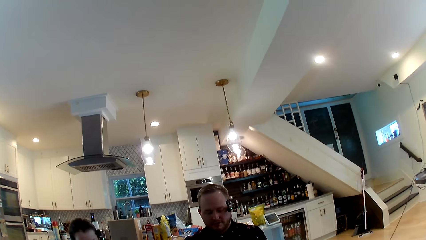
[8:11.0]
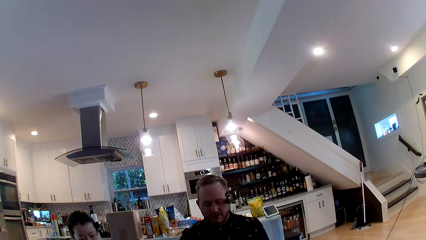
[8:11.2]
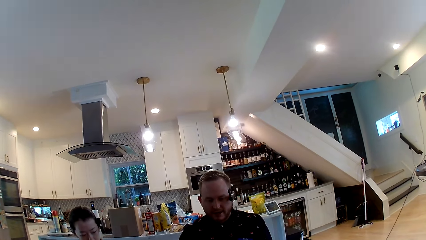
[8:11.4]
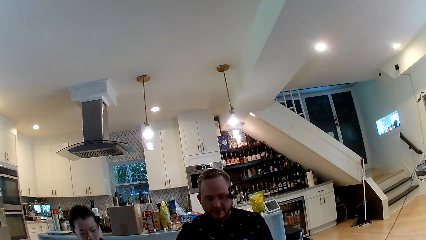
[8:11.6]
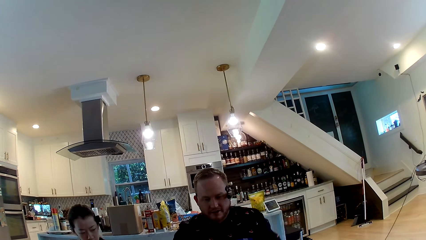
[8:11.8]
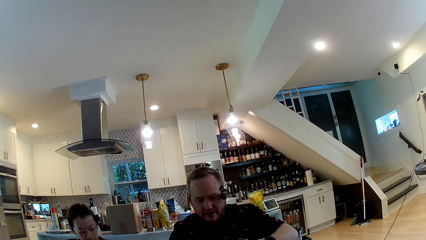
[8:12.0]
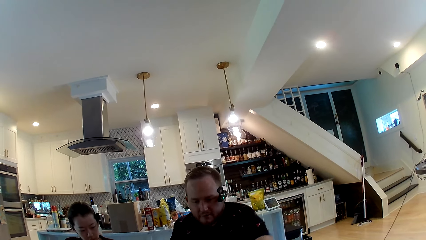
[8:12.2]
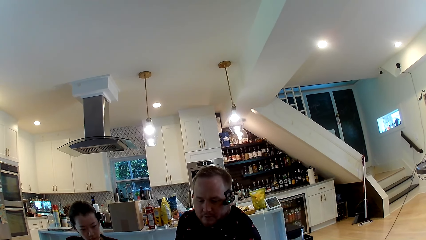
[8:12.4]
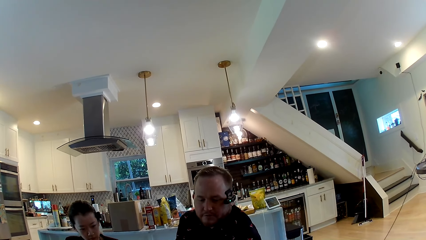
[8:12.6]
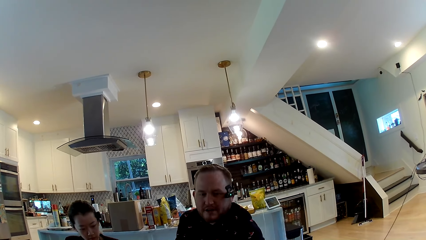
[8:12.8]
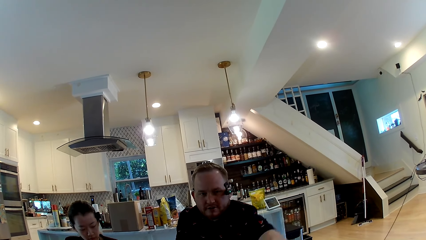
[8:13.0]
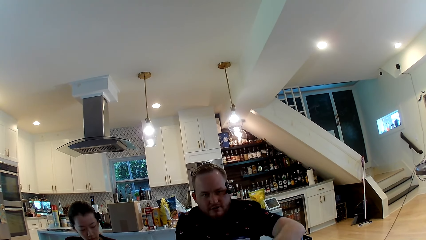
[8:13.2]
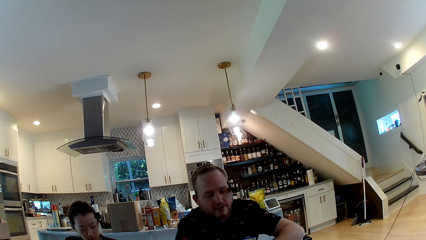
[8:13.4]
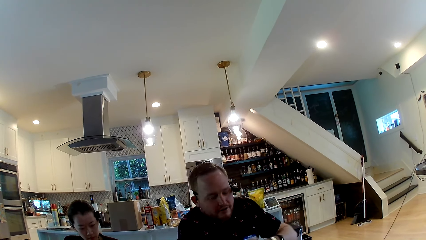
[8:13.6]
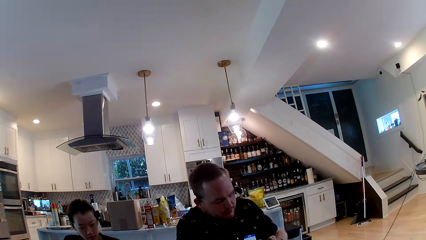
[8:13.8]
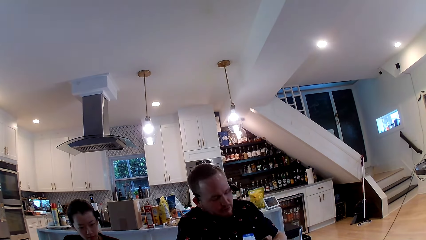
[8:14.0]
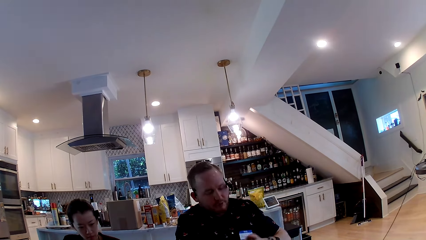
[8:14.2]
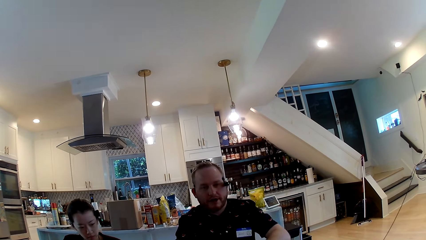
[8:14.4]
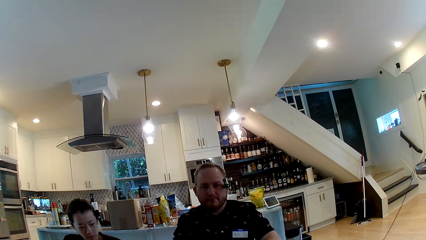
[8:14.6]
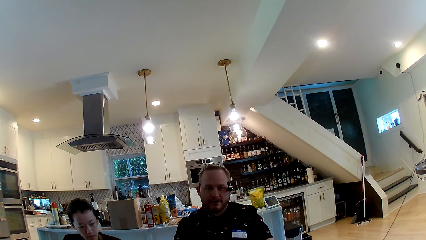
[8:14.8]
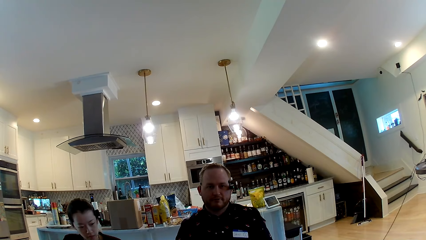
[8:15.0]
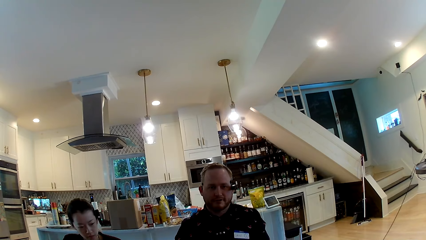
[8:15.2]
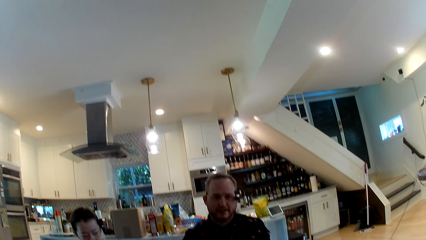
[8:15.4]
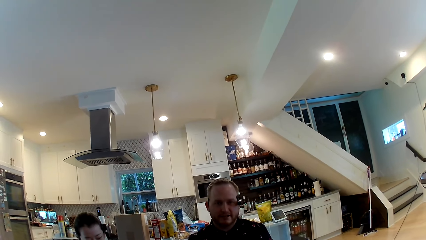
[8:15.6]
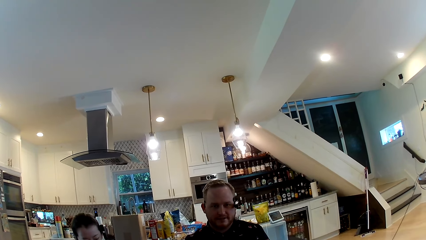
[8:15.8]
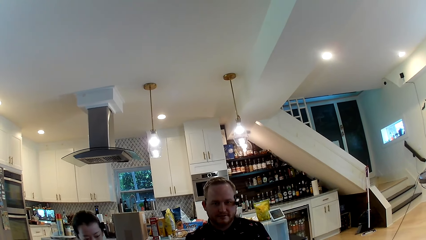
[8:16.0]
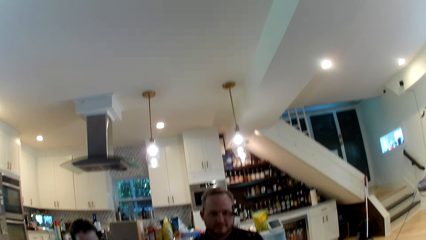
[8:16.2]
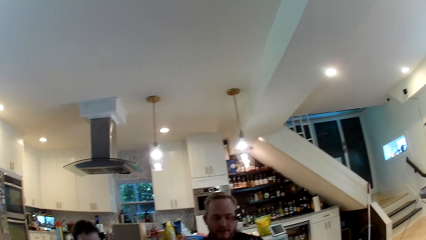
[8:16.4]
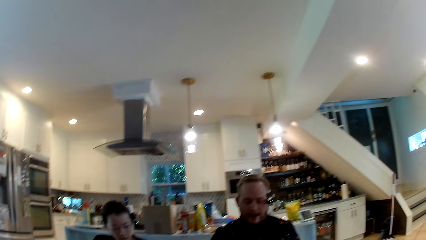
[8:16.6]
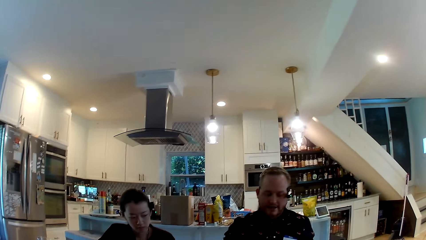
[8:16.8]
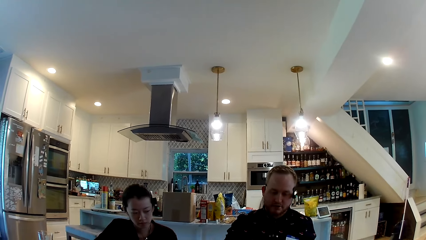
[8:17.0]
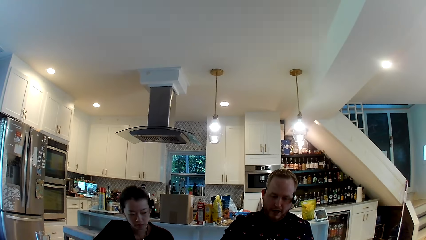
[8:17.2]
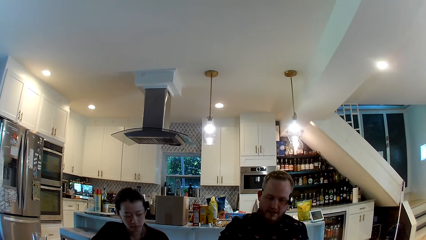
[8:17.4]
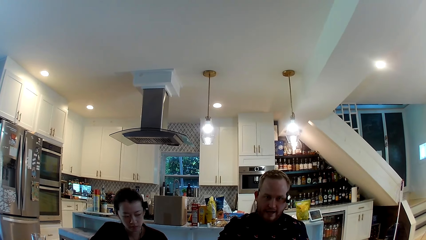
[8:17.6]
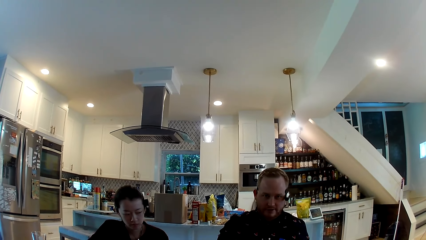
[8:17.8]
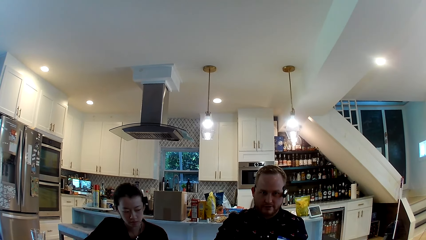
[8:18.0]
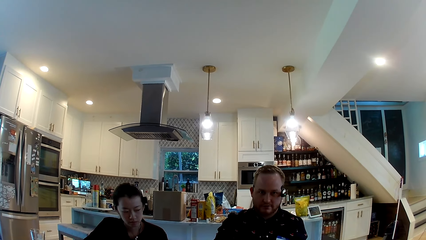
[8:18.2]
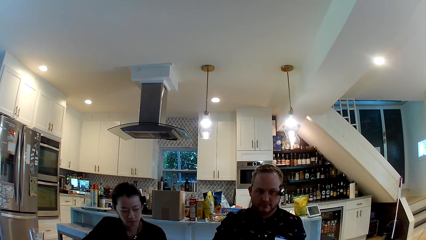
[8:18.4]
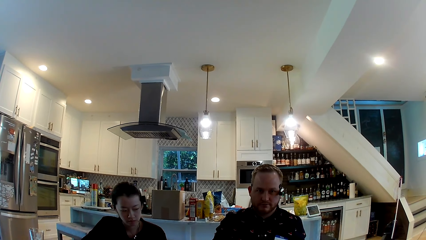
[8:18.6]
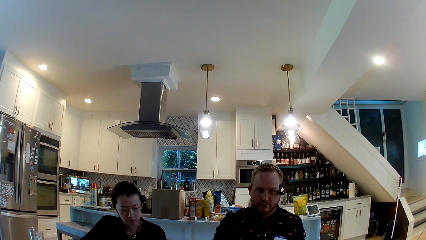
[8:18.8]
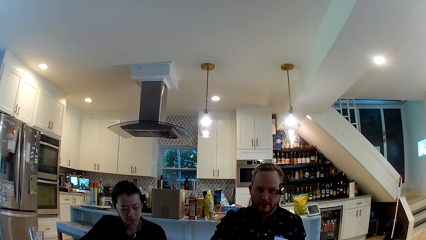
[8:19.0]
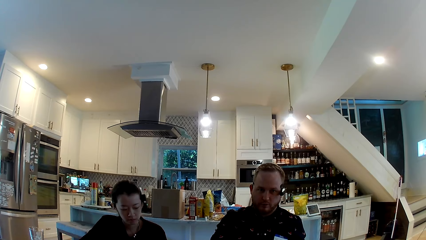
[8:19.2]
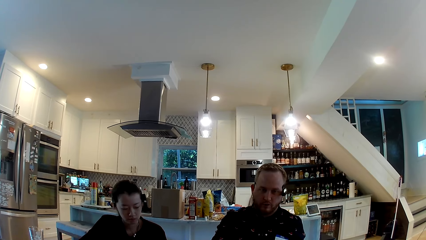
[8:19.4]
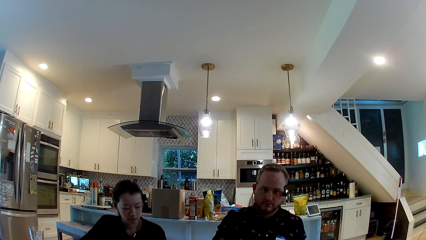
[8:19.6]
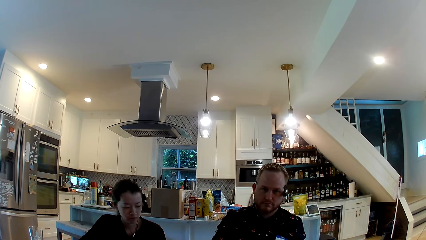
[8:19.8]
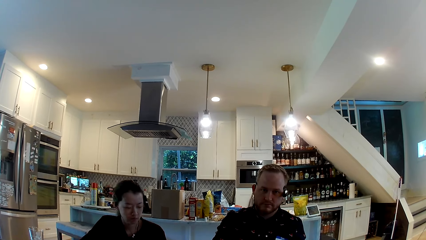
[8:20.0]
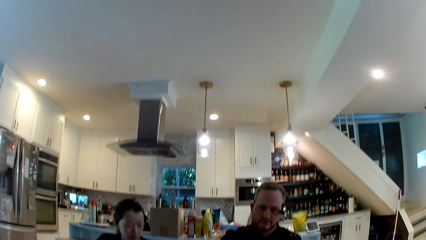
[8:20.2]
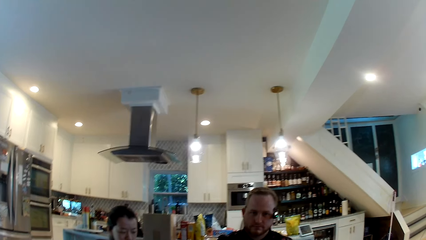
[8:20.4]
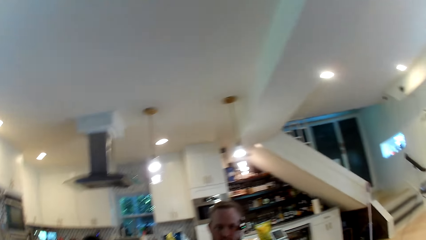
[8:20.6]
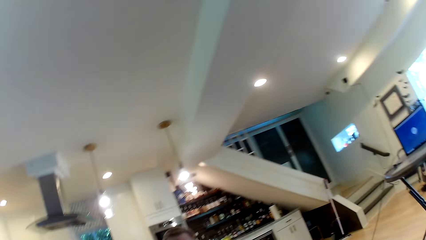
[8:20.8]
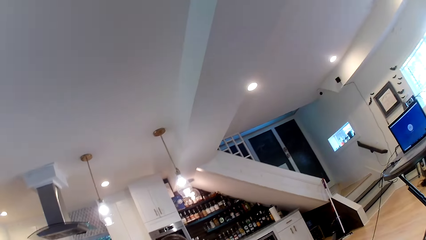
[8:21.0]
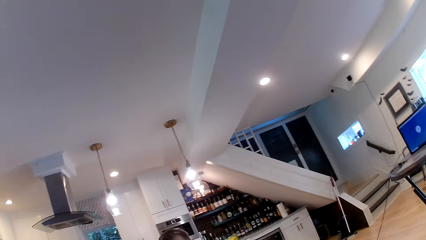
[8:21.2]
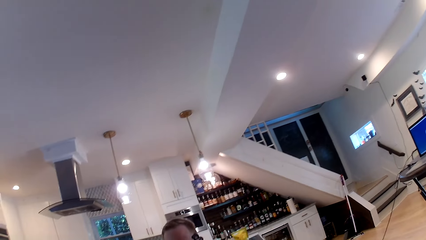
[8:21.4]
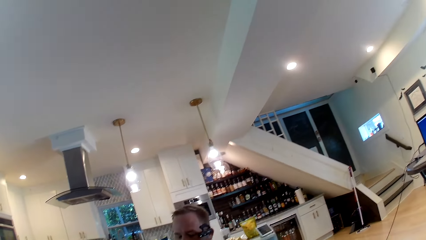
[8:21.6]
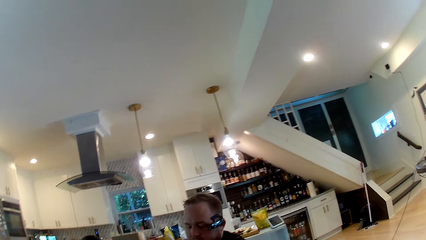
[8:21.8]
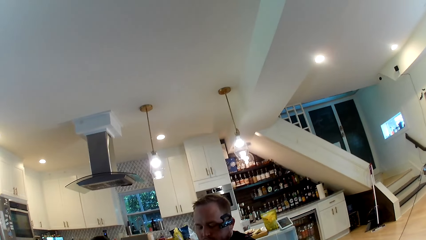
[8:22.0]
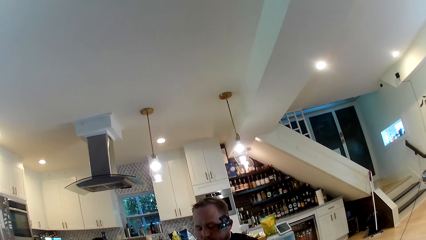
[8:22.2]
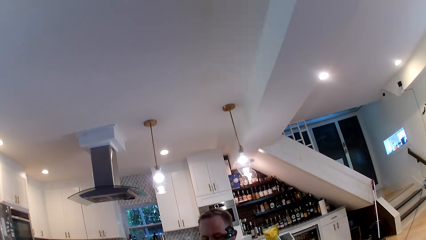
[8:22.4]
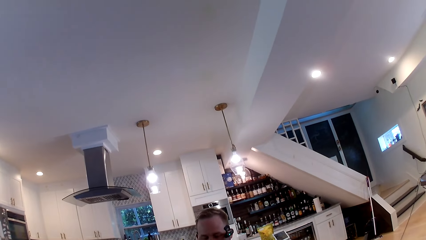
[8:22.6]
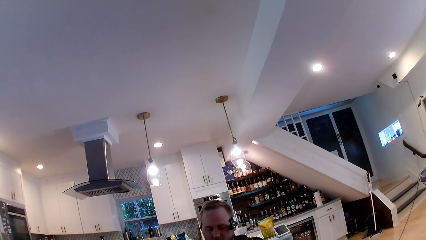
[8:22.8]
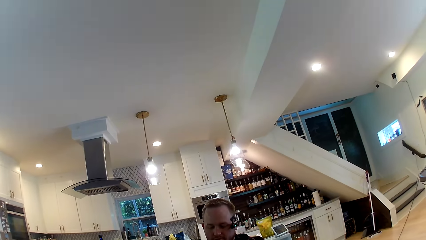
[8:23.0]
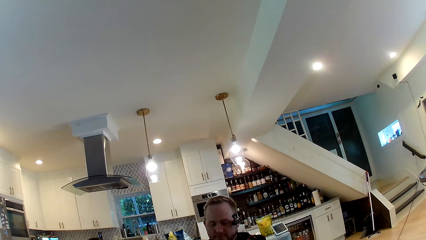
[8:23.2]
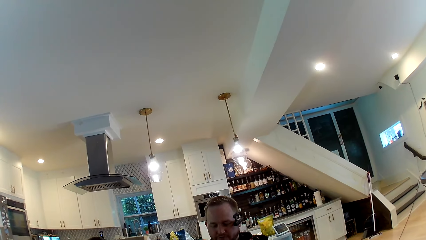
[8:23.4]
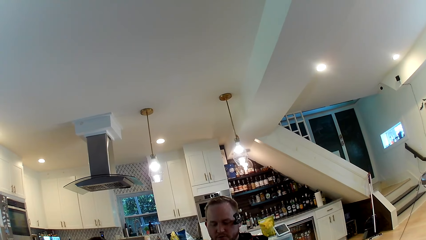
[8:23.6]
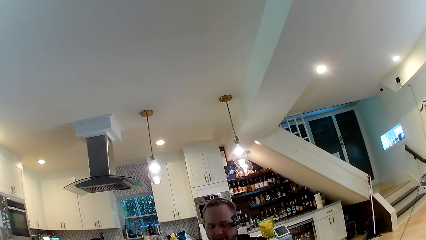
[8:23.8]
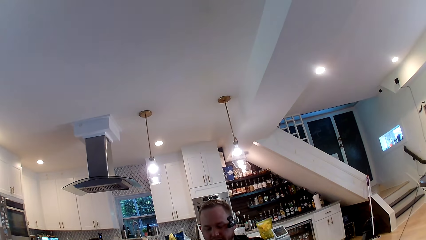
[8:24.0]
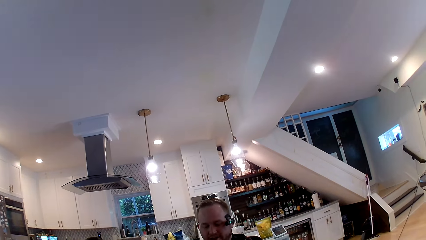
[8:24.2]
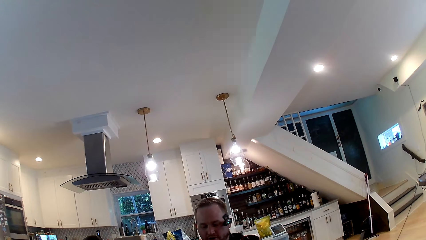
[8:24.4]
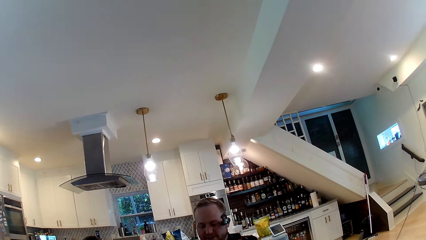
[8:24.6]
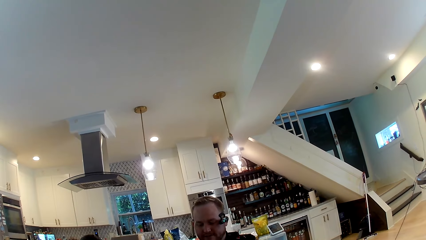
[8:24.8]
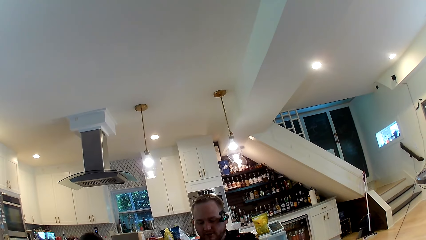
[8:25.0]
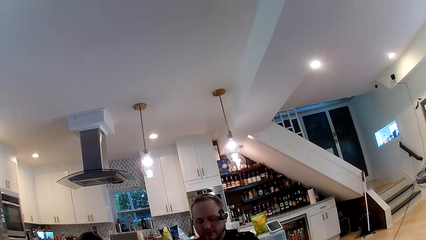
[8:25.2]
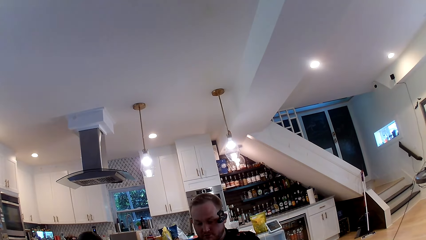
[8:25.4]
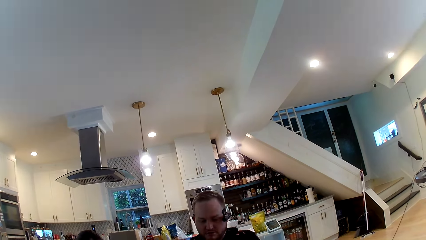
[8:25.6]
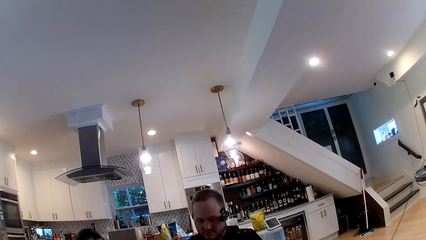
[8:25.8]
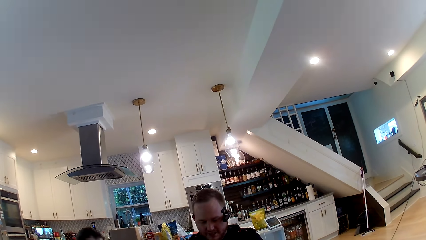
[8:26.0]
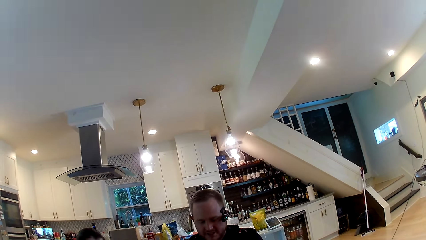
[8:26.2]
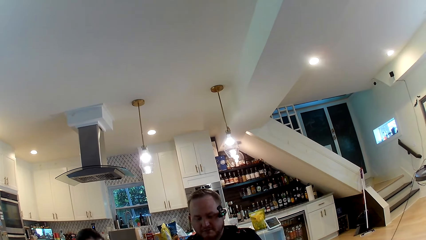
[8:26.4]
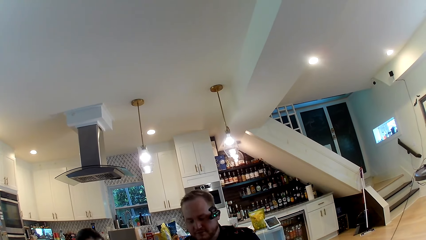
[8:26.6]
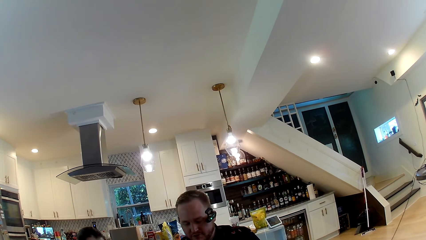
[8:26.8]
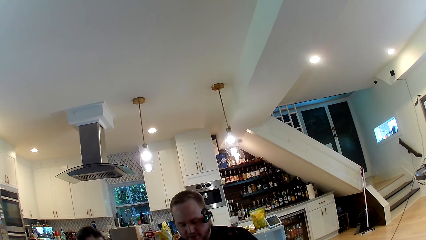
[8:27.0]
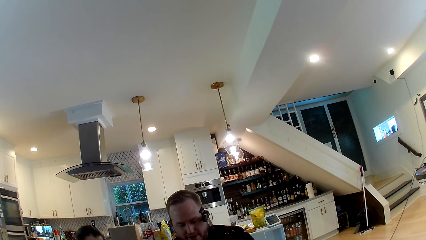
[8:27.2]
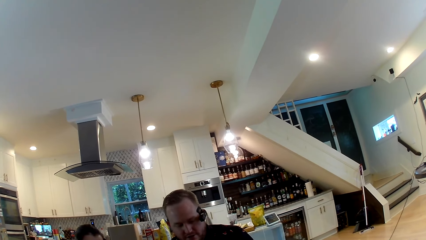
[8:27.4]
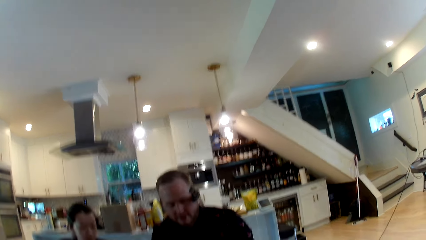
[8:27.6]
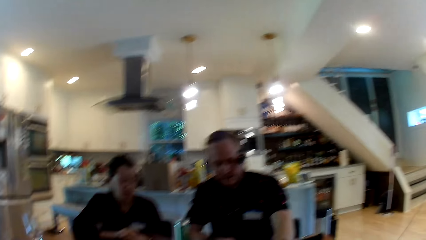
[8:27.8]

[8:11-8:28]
A man talks with the camera wearer. The camera wearer looks around. The man talks with the camera wearer.
